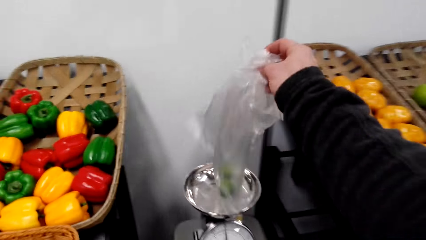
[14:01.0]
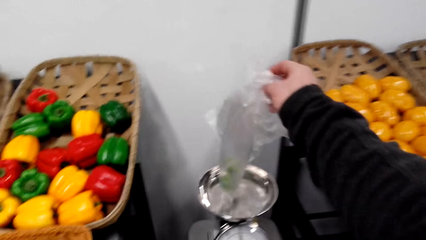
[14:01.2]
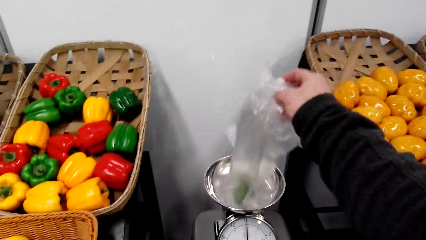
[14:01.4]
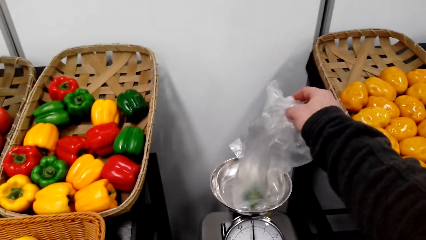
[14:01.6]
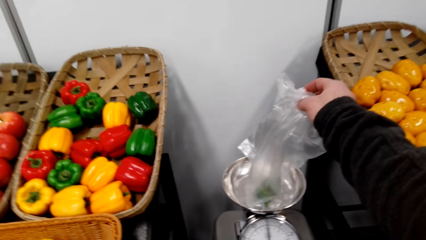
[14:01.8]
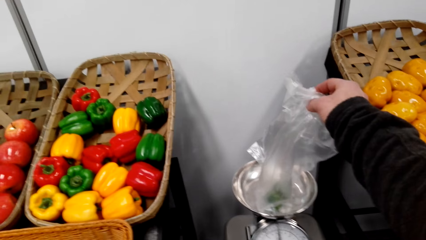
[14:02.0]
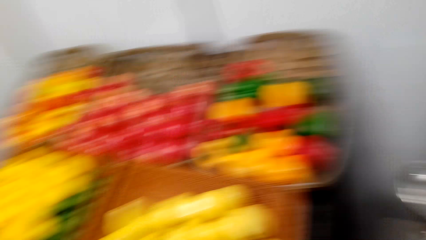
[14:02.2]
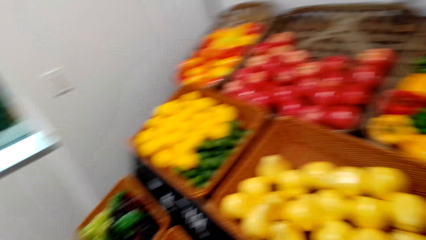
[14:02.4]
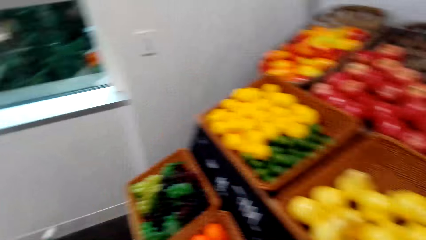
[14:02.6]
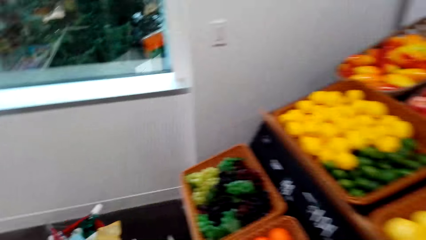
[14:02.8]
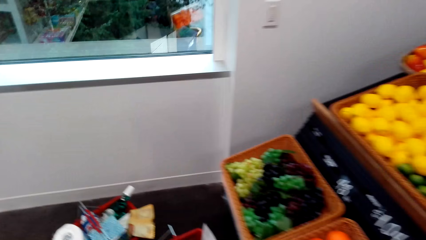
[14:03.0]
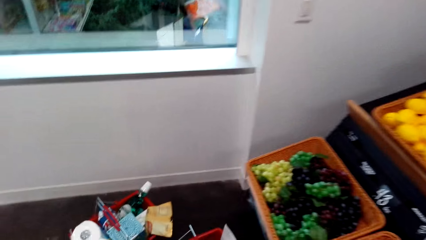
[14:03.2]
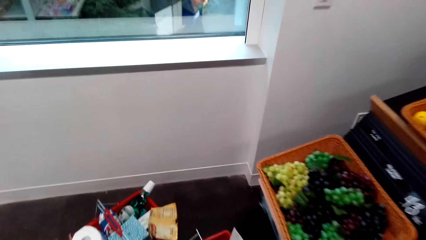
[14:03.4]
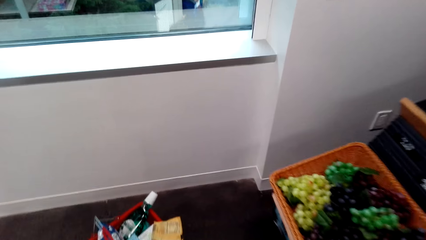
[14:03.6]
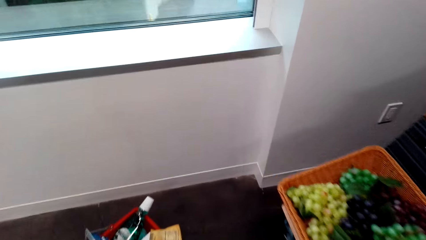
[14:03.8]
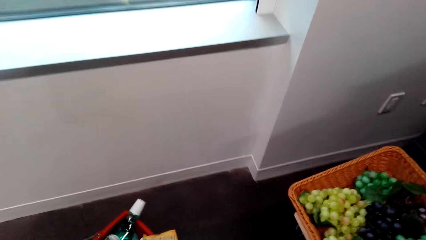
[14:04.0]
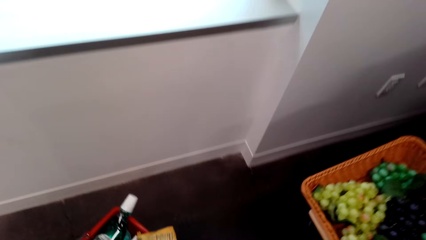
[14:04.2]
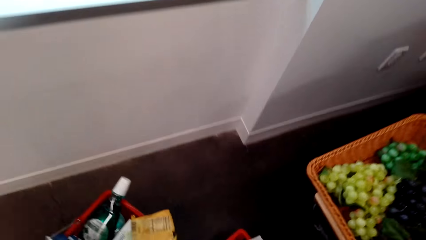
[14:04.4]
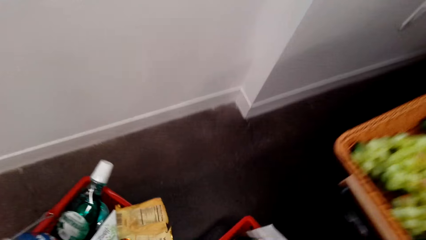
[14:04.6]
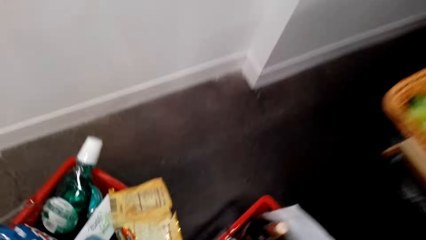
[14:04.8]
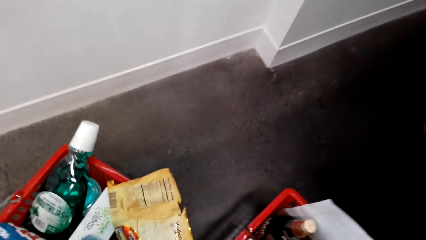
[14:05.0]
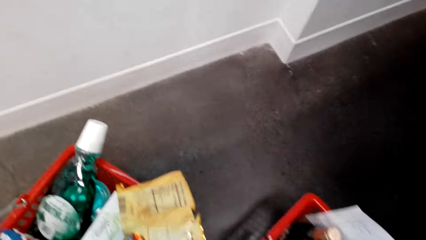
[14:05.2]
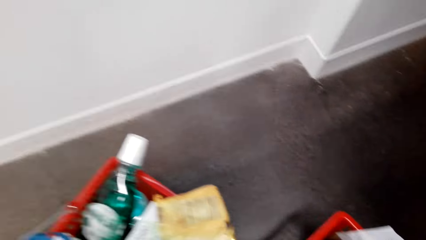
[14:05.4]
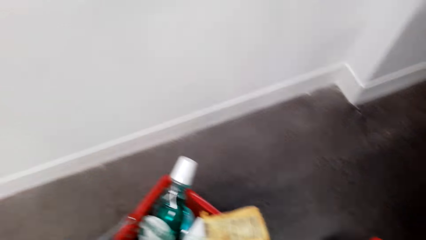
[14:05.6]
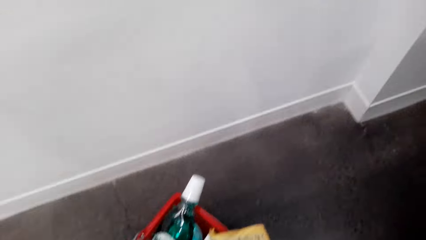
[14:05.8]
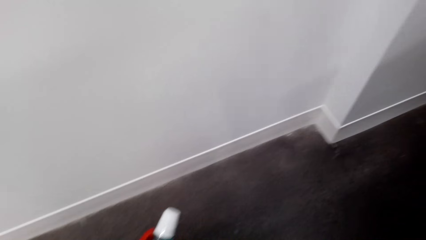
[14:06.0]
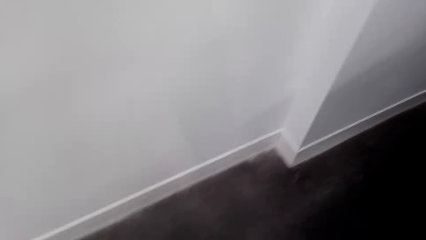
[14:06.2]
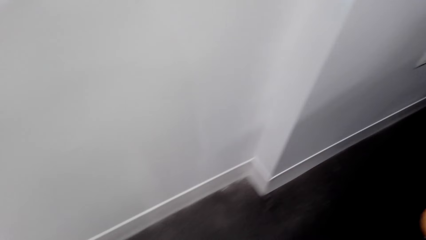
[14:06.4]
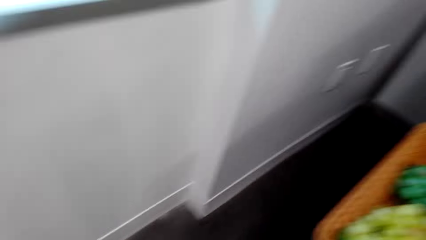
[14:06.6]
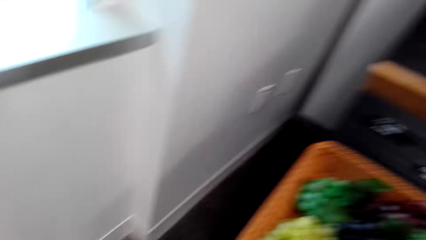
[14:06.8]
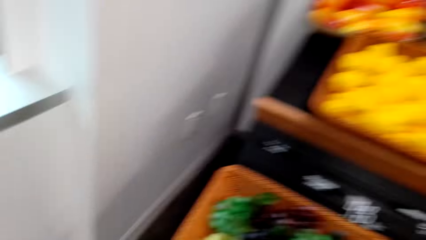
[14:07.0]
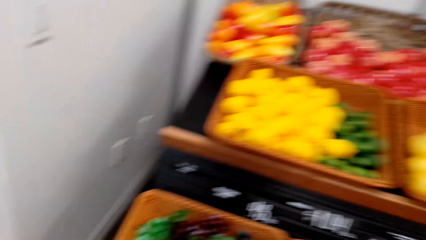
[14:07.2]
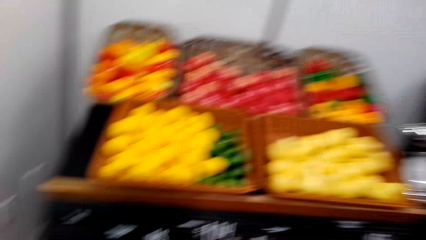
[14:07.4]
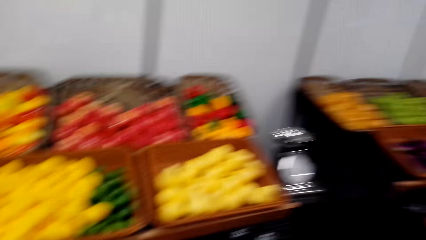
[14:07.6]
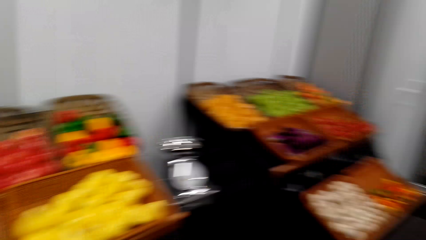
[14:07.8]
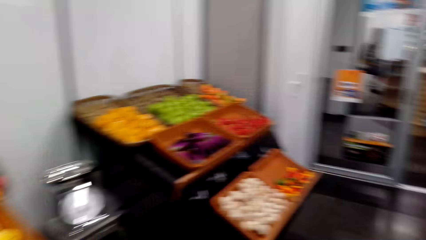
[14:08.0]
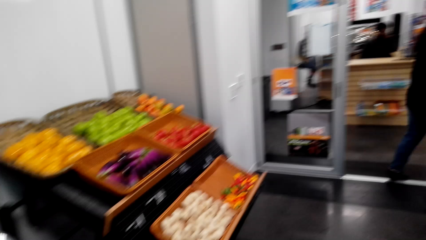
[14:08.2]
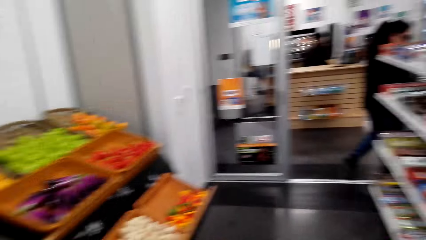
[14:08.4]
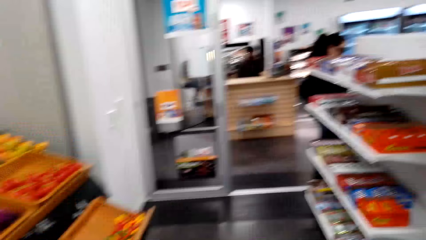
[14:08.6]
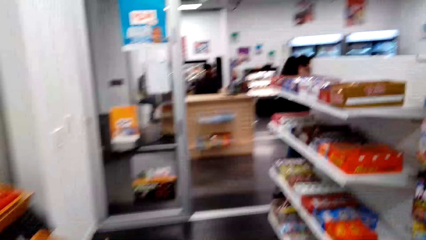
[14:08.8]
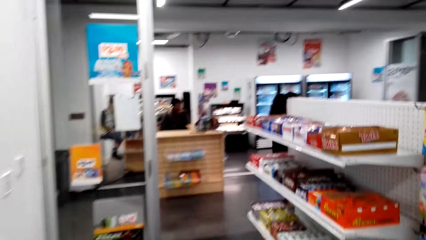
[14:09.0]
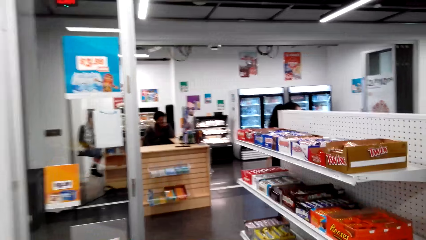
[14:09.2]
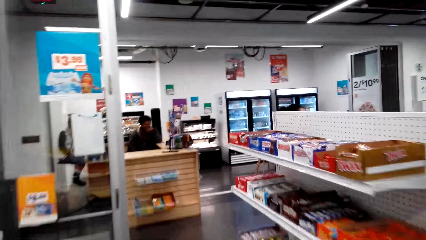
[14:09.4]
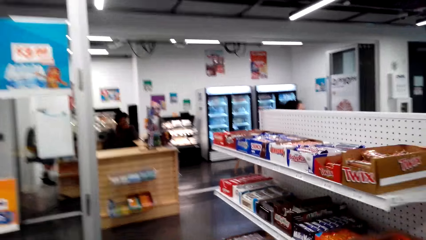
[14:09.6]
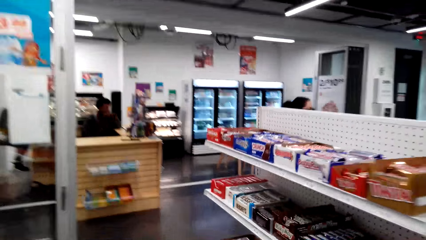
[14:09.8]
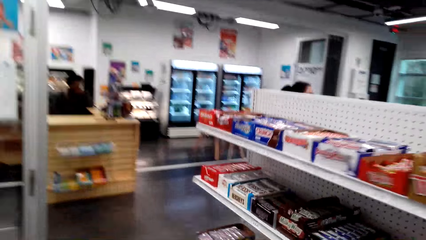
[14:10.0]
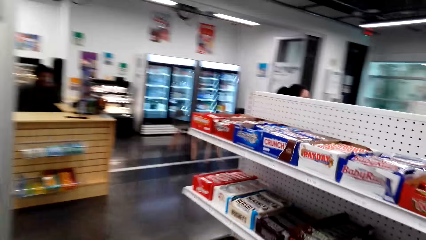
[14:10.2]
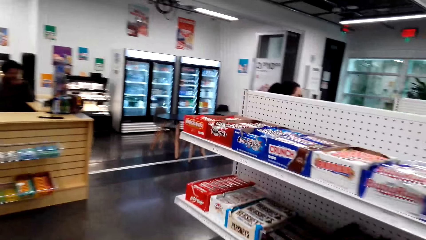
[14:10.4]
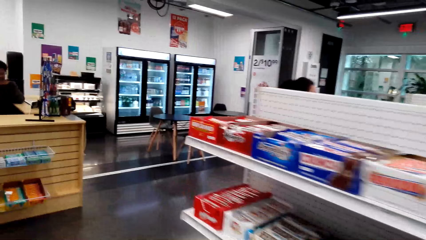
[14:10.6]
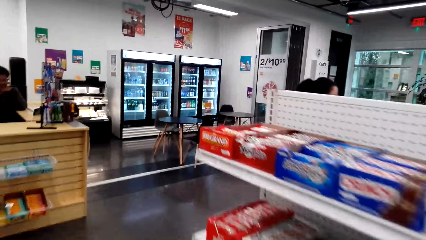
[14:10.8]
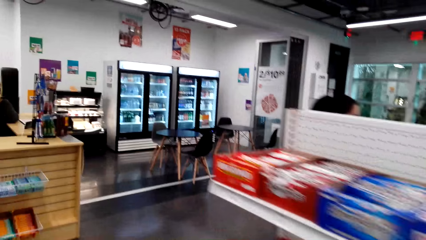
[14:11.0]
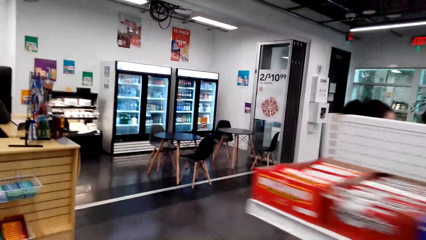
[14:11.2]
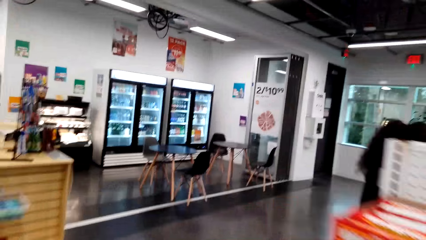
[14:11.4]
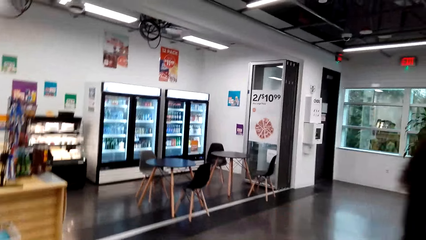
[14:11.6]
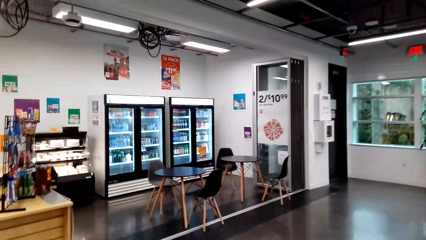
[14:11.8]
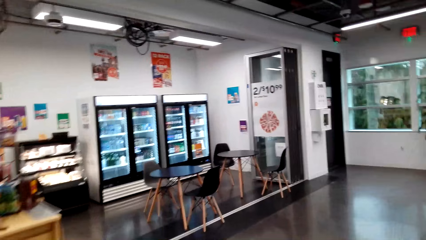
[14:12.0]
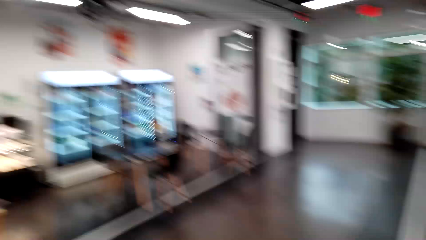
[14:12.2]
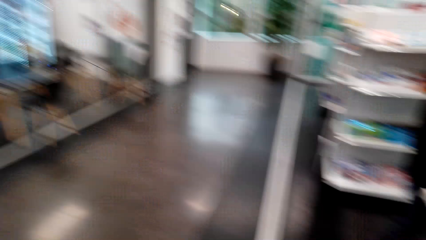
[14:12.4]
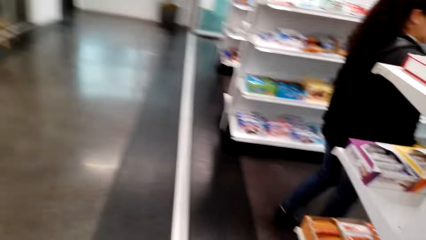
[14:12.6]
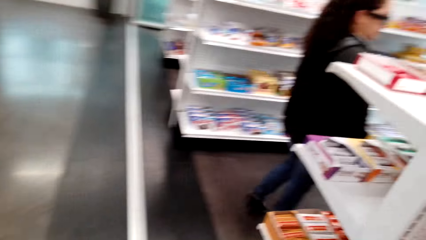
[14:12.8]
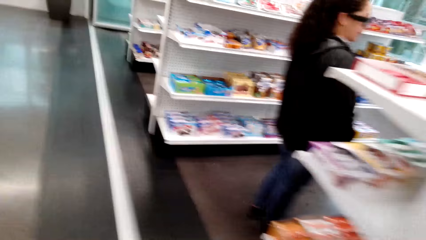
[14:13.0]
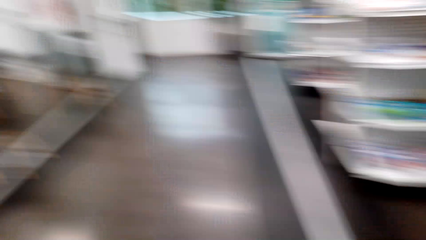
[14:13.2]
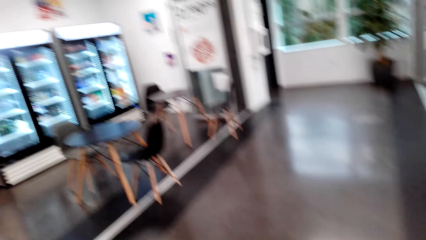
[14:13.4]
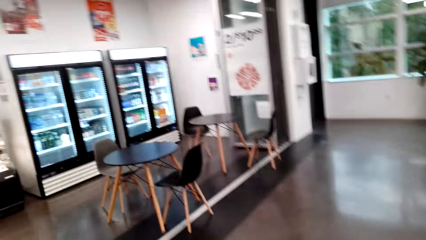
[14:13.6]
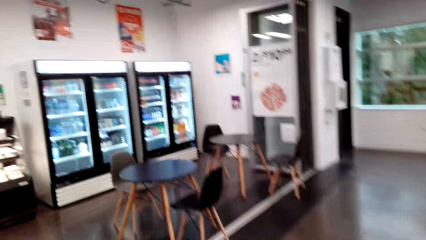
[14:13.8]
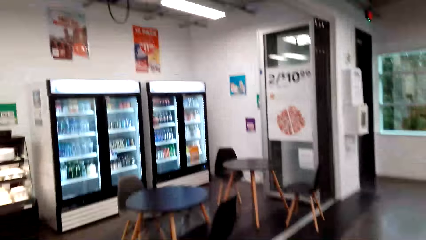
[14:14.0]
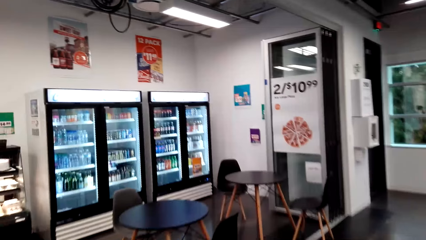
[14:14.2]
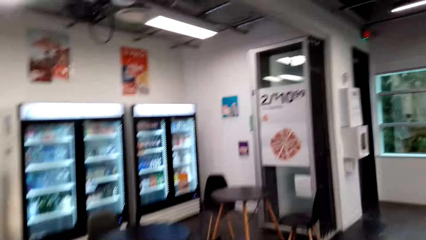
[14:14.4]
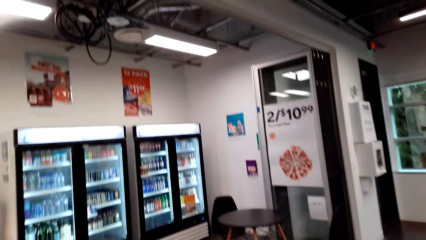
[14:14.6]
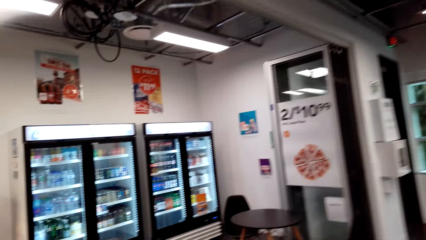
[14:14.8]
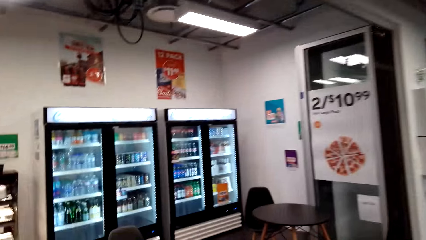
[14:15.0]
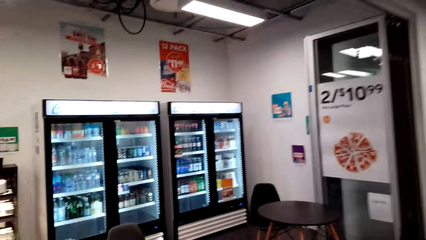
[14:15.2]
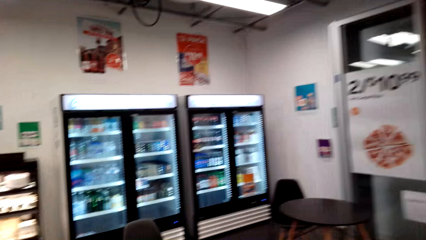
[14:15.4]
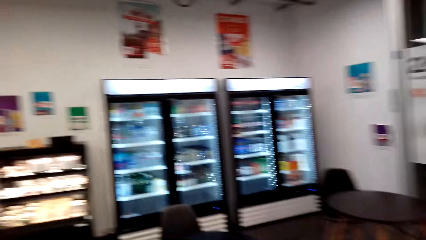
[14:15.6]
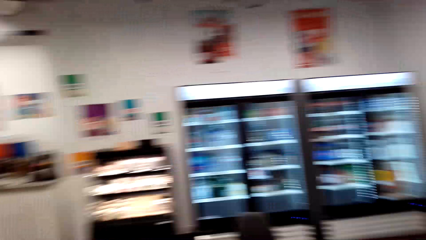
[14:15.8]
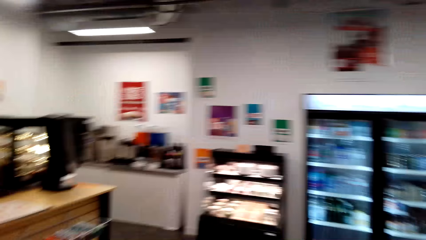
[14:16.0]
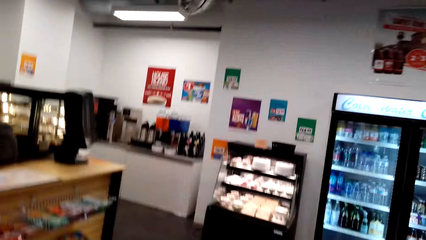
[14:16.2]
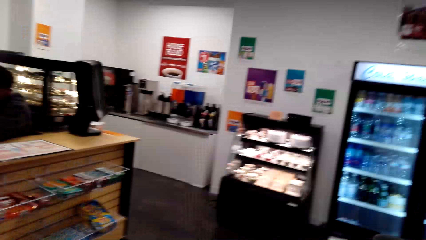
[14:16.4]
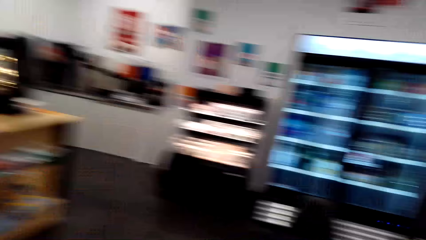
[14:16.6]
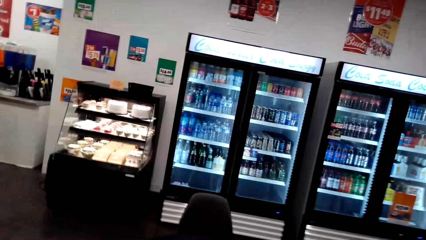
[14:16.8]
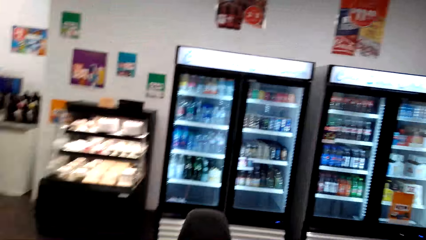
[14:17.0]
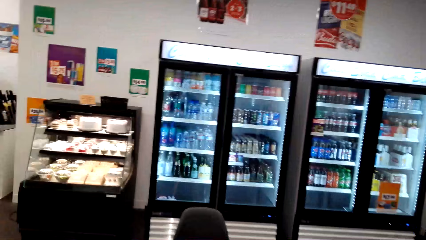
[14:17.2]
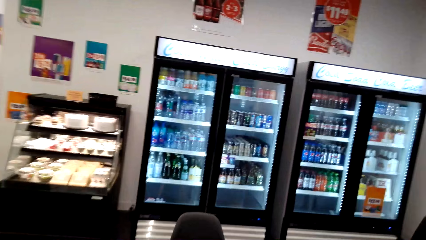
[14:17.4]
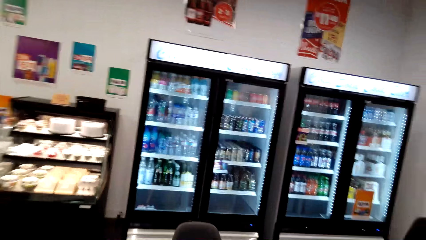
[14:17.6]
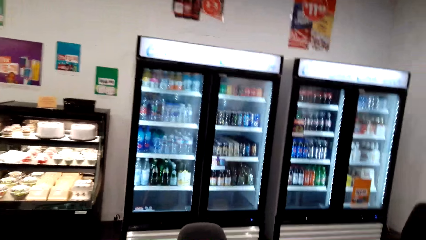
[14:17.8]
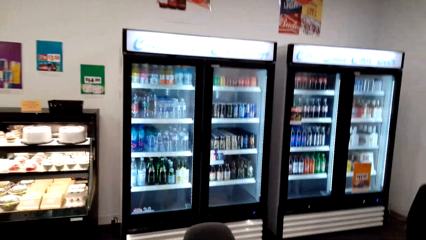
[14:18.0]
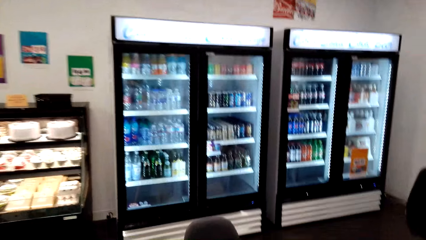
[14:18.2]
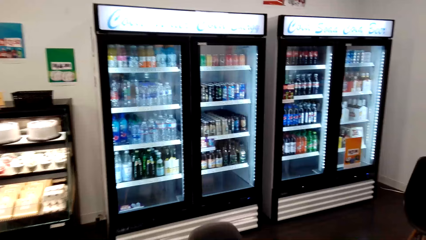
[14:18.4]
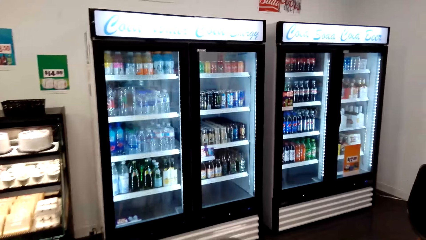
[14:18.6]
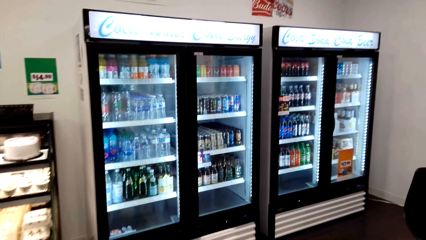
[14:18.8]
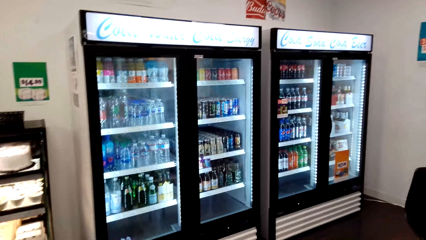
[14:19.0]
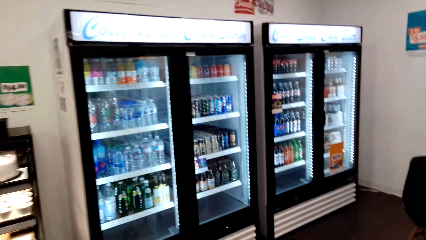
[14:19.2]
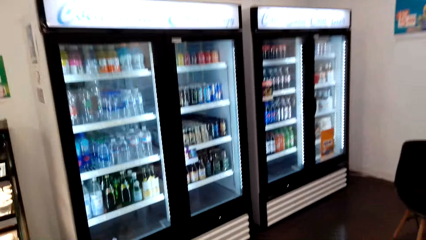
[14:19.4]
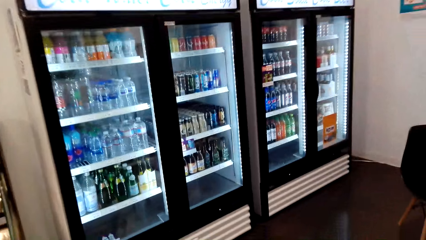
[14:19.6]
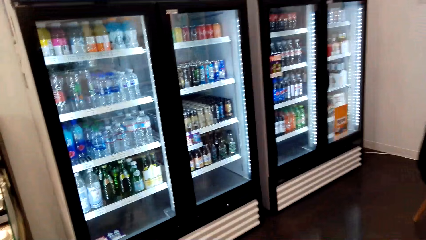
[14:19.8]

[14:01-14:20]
The camera wearer places an apple in a plate. They weigh the bag of lemons. They move in the store. They put the bag of lemons in the basket. They pick up the basket. They walk in the store.
